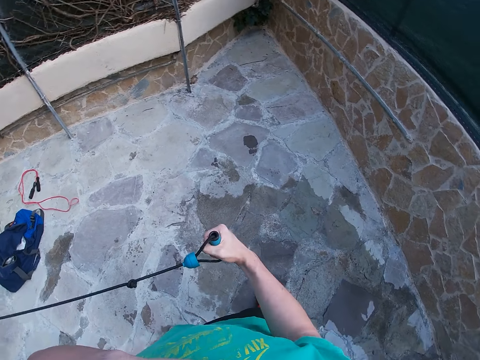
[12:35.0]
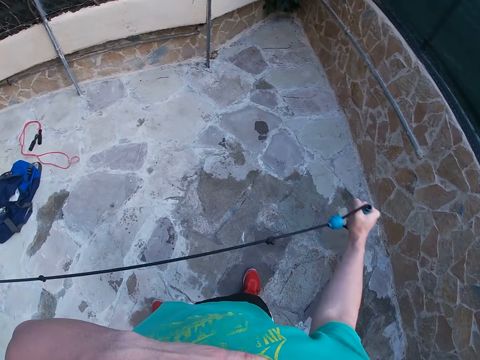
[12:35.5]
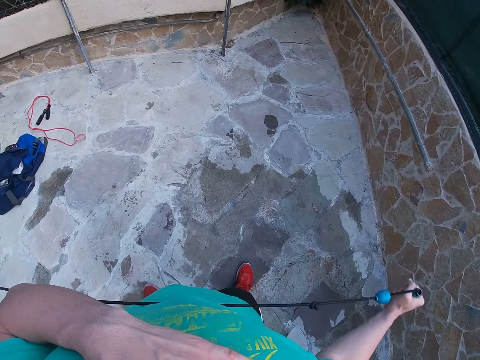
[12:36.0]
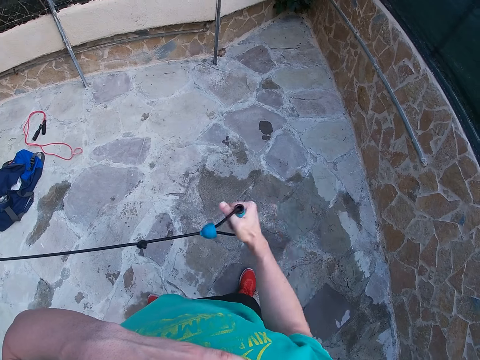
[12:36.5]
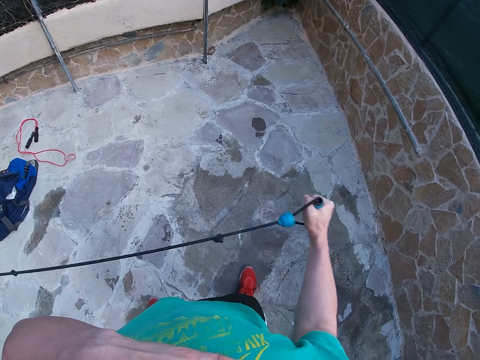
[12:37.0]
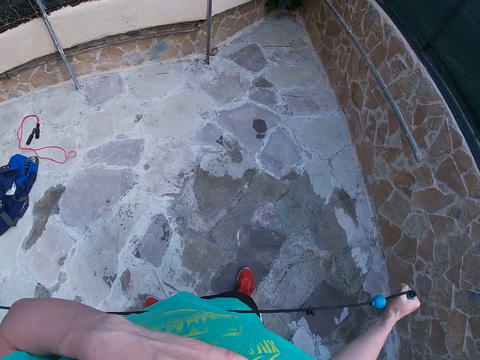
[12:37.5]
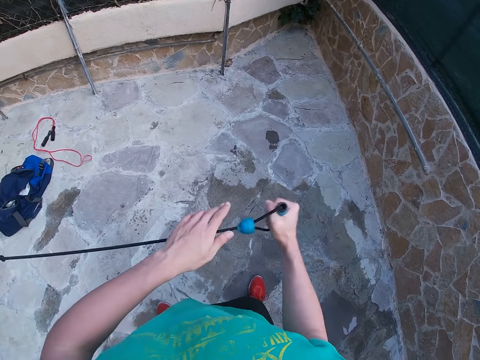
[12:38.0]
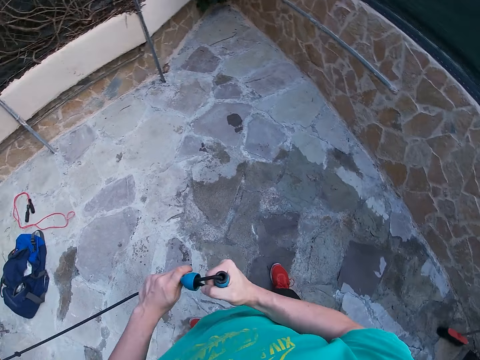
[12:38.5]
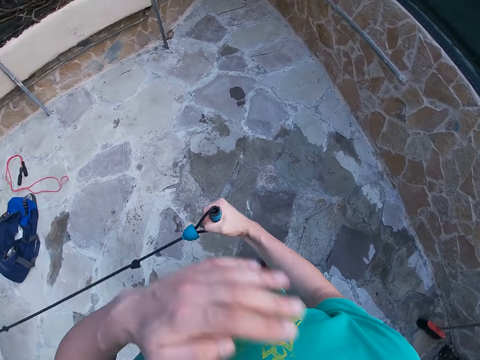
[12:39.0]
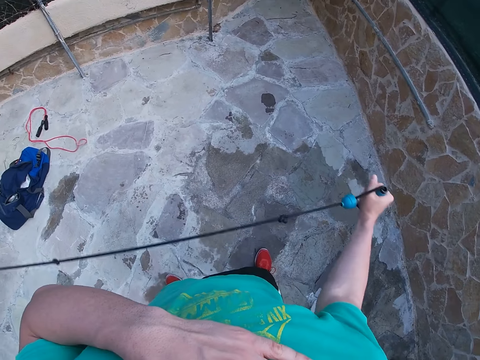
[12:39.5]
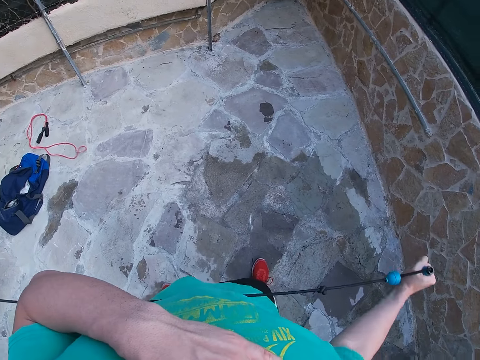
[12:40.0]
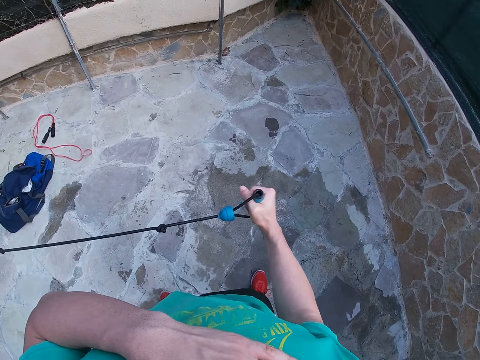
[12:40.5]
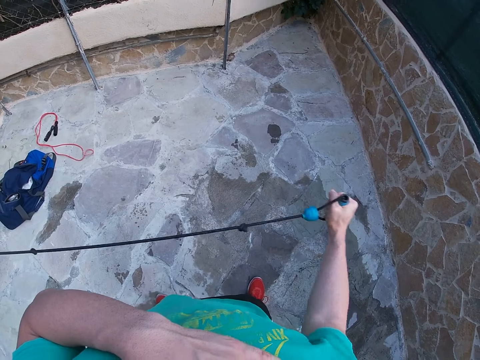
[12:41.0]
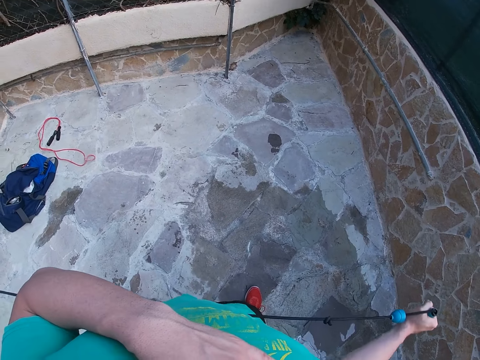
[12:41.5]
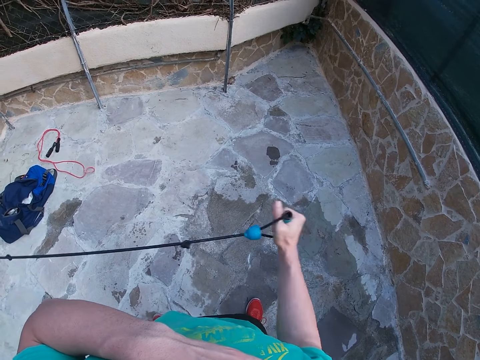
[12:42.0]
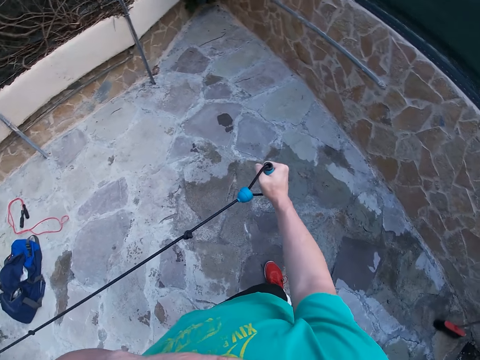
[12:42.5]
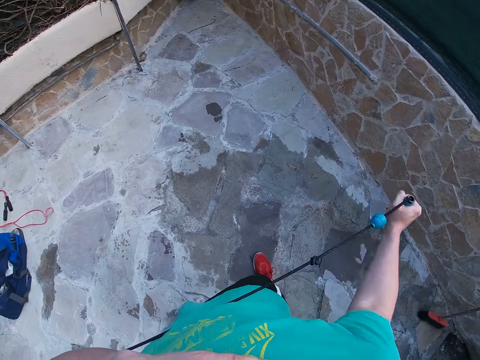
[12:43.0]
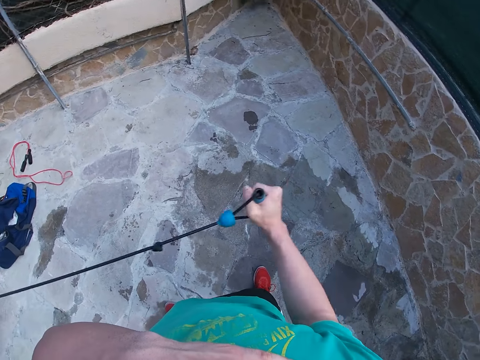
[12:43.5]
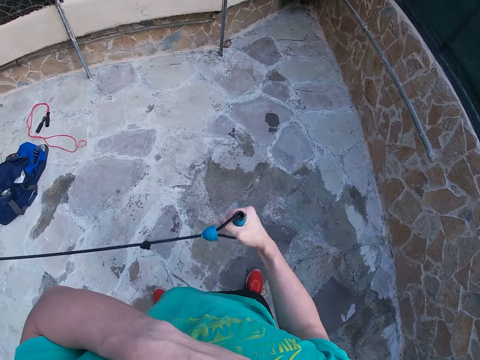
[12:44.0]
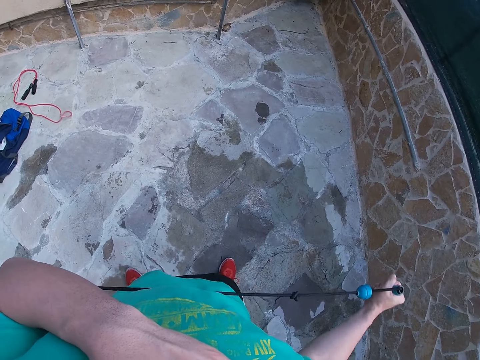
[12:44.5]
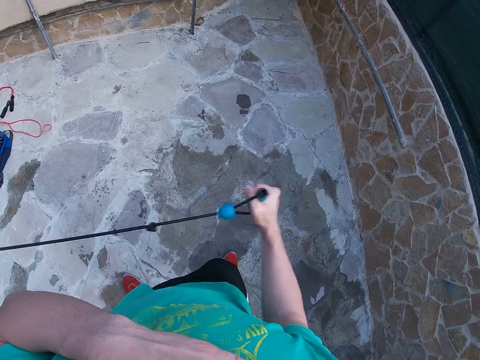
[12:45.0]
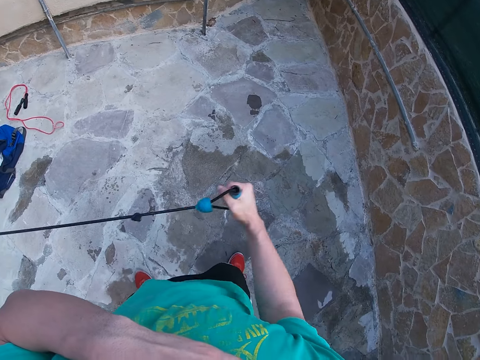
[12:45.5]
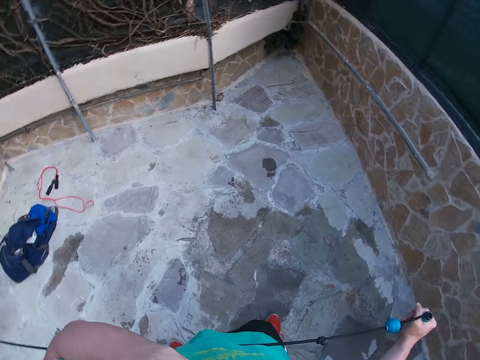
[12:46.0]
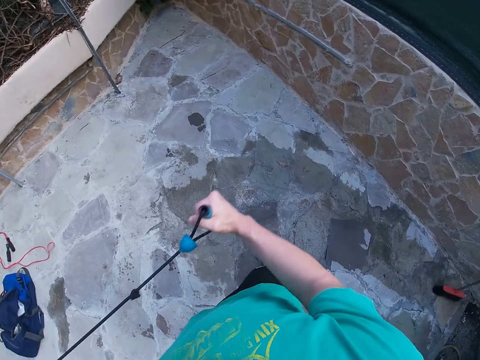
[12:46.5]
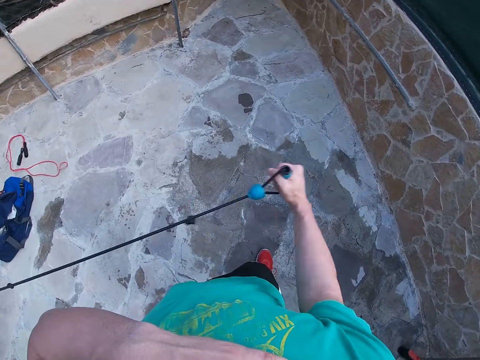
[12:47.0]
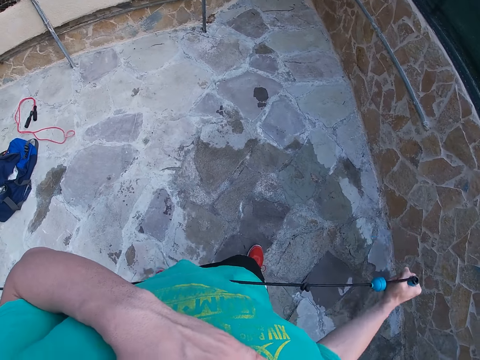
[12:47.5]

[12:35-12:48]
The camera wearer holds the resistance band with the left hand. He puts his left hand on his chest. He works out his right arm with the resistance band.

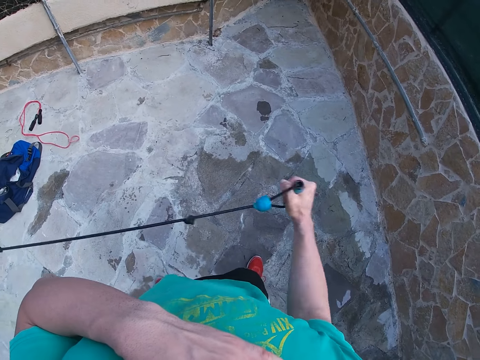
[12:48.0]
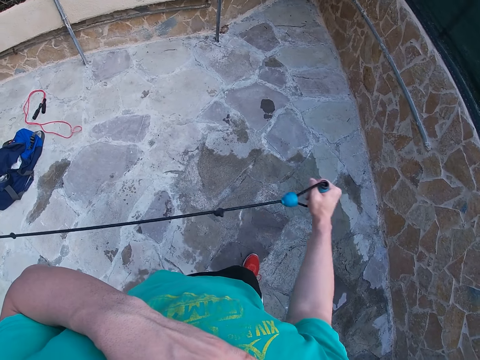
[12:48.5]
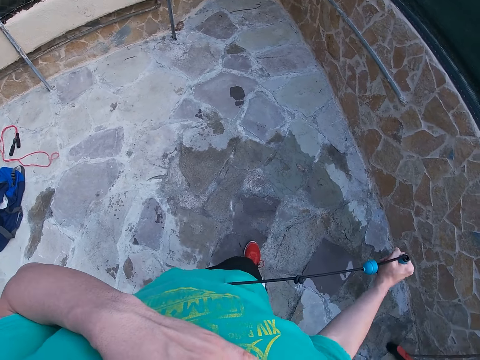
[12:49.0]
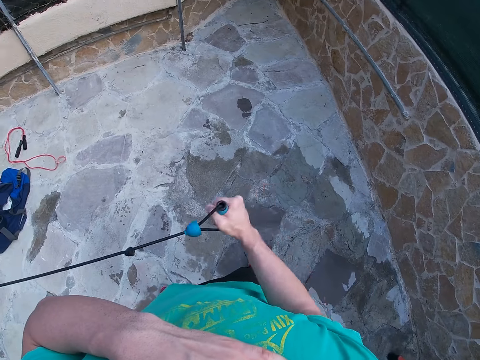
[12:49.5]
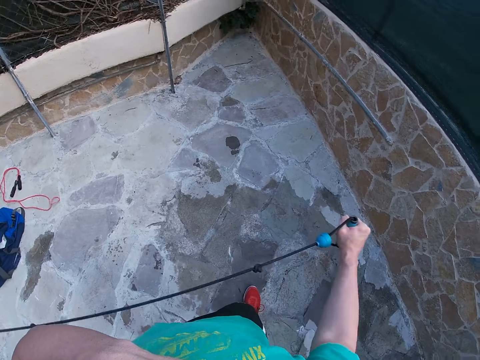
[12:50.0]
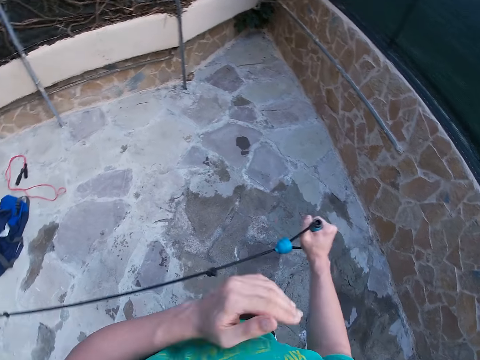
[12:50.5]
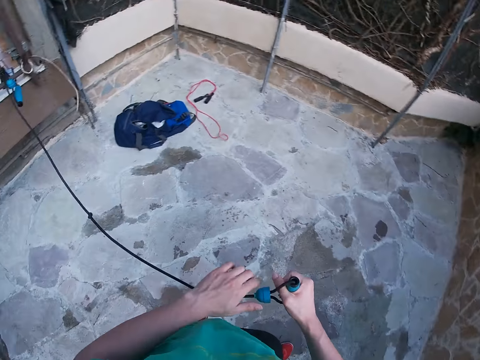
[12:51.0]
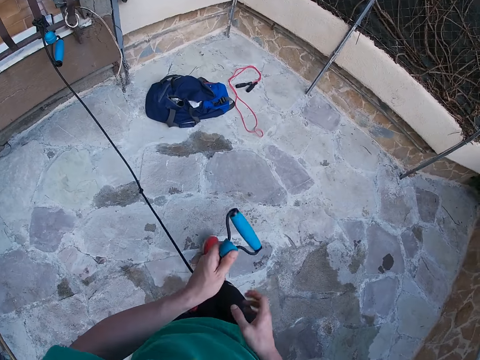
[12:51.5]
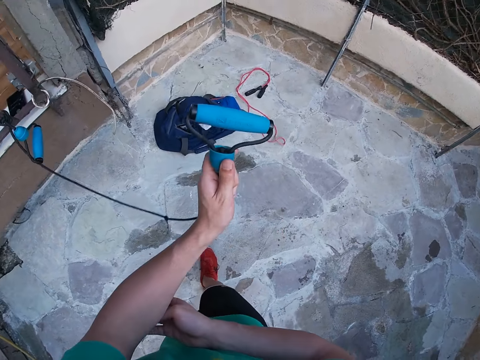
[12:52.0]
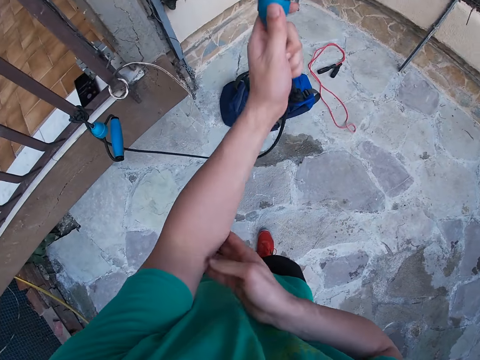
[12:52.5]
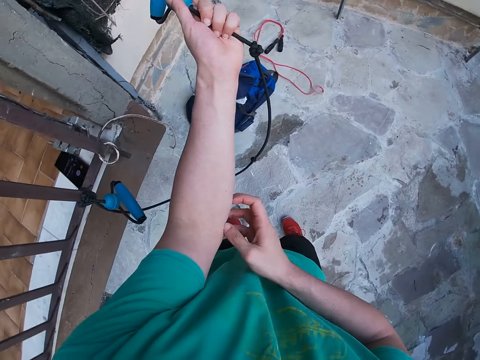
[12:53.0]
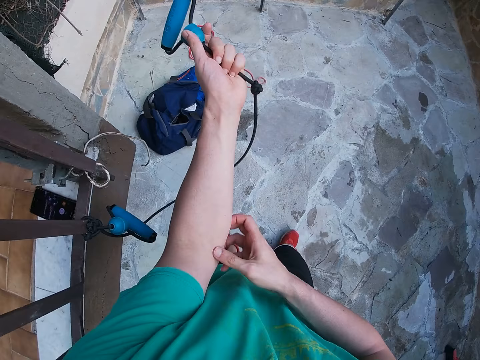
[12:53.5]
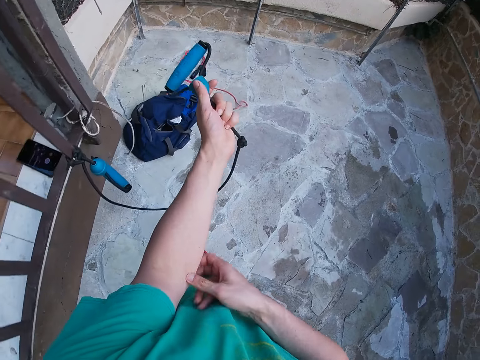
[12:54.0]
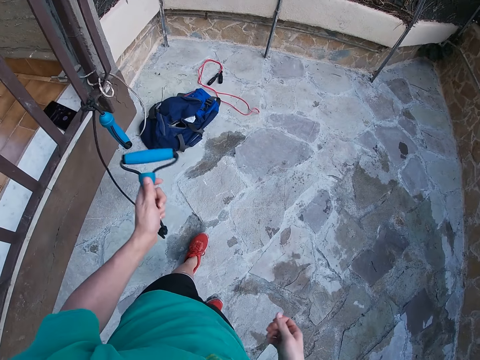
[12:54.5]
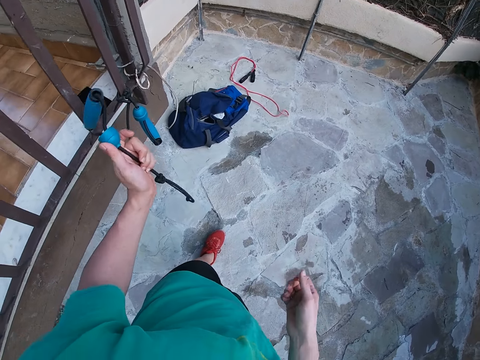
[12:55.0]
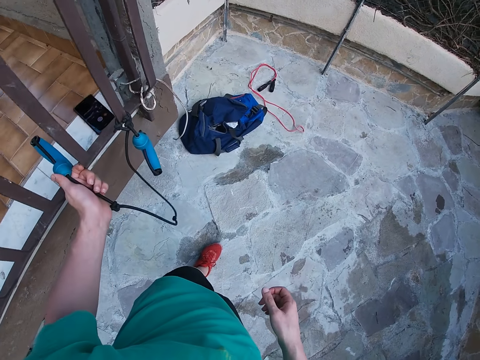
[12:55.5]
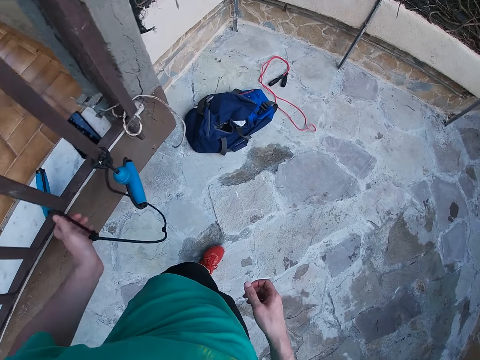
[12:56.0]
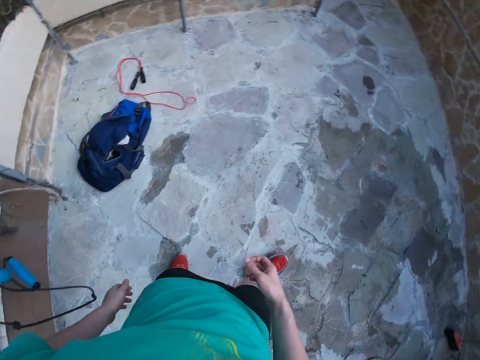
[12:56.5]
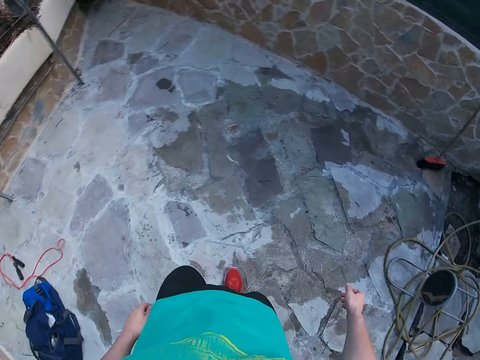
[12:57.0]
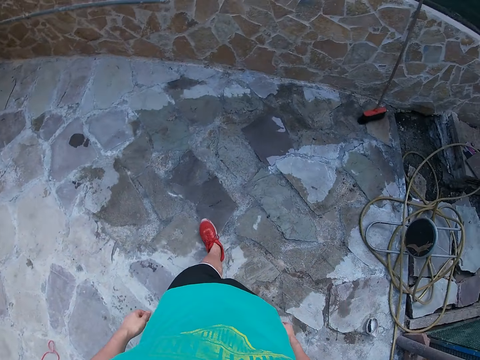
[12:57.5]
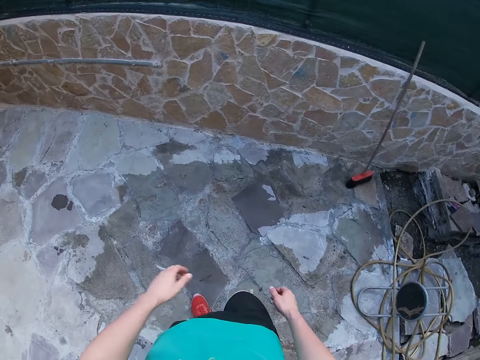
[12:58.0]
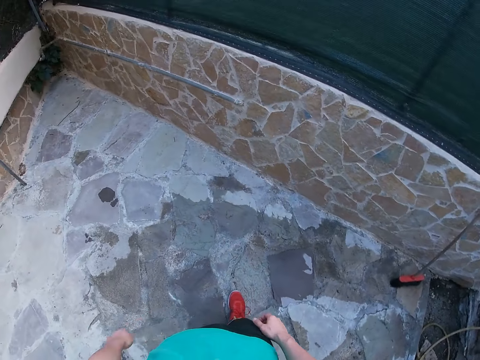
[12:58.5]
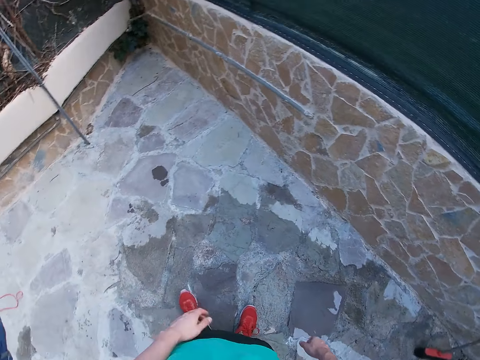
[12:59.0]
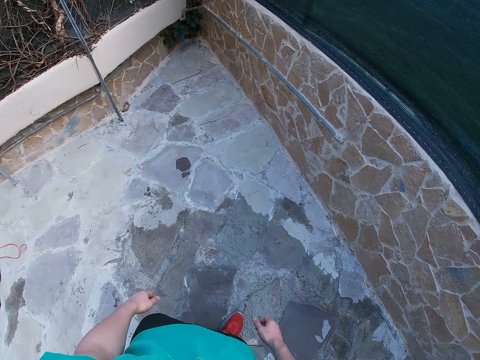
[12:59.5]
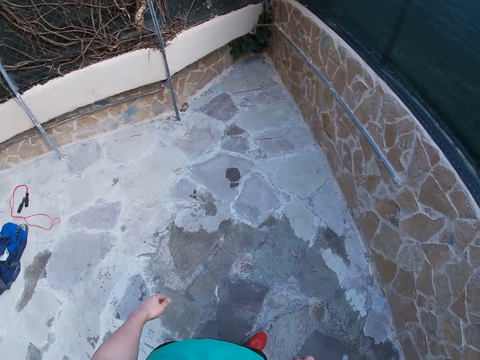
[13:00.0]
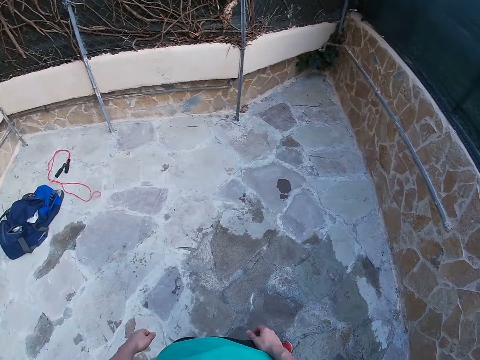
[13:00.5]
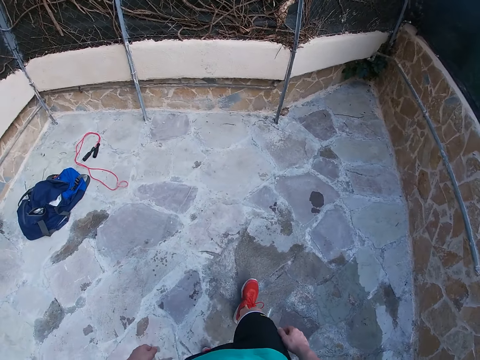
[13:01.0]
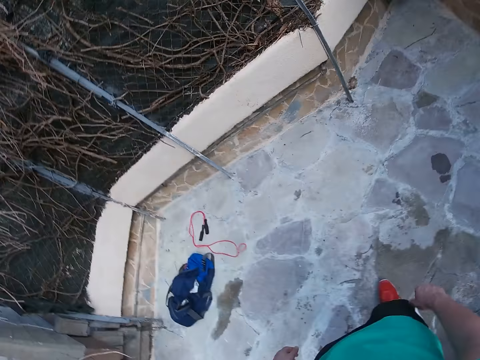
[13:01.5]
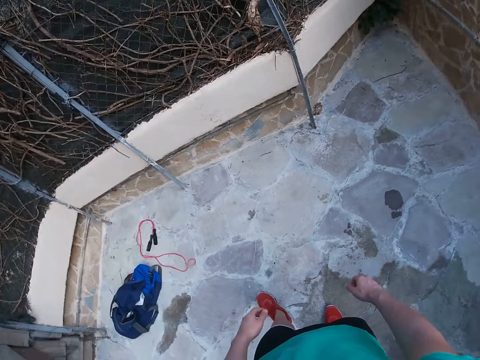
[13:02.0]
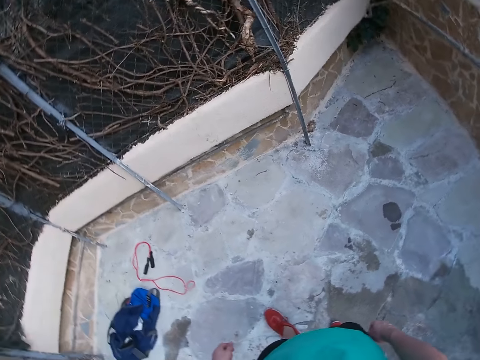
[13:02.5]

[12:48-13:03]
The camera wearer holds the resistance band with the left hand. They walk around. They scratch the left arm. They move a hand. They put the resistance band on the metallic fence. They walk around the workout yard.
